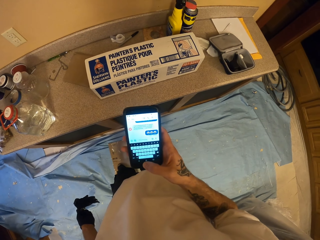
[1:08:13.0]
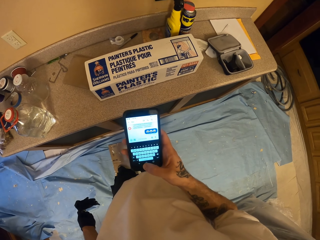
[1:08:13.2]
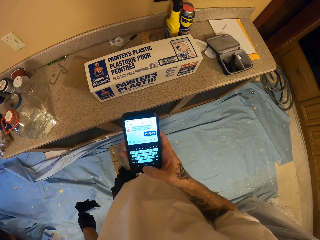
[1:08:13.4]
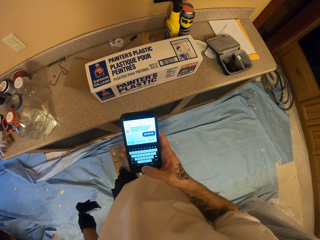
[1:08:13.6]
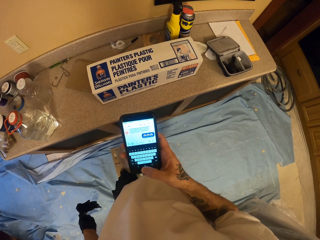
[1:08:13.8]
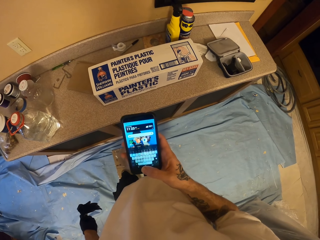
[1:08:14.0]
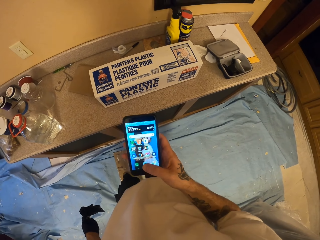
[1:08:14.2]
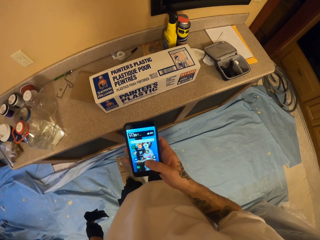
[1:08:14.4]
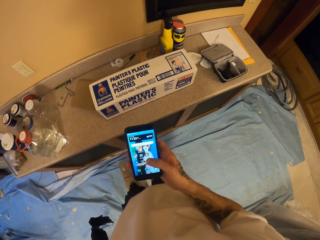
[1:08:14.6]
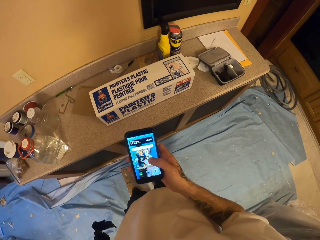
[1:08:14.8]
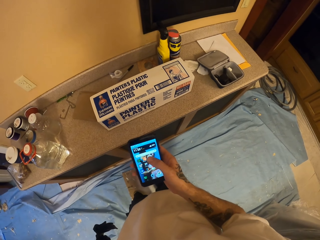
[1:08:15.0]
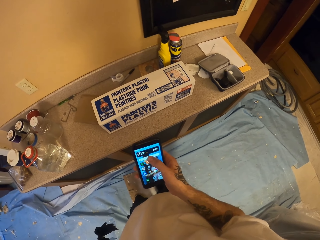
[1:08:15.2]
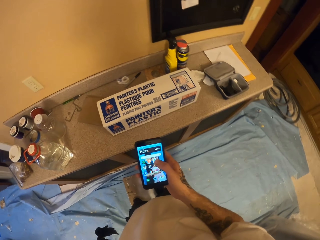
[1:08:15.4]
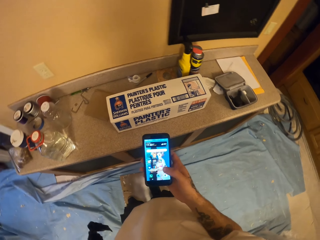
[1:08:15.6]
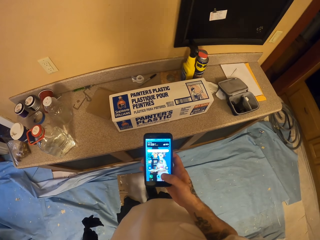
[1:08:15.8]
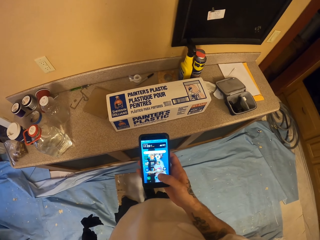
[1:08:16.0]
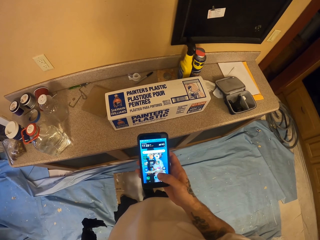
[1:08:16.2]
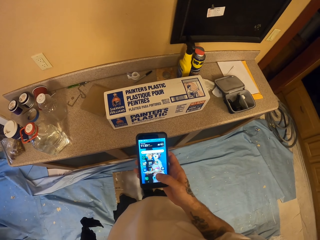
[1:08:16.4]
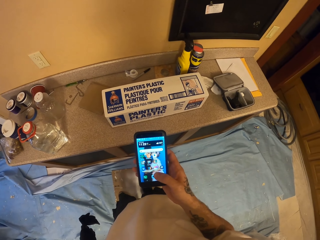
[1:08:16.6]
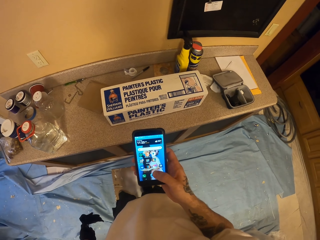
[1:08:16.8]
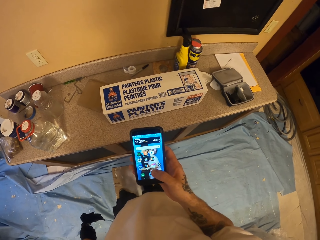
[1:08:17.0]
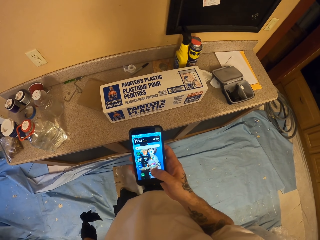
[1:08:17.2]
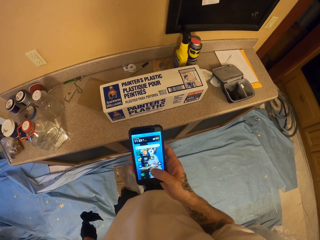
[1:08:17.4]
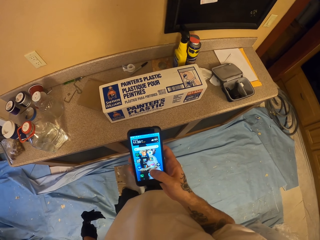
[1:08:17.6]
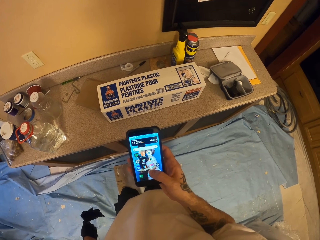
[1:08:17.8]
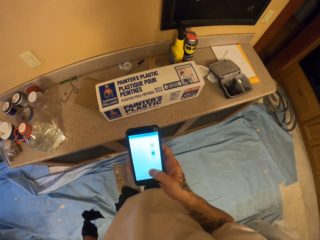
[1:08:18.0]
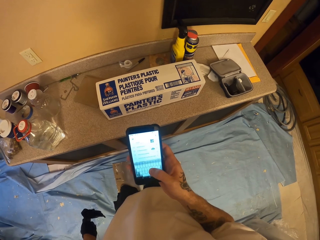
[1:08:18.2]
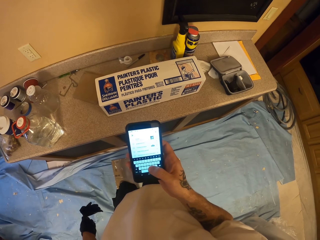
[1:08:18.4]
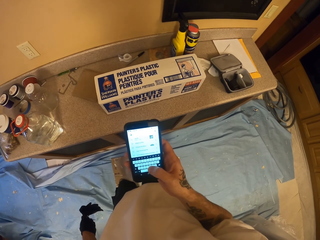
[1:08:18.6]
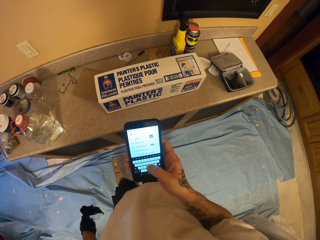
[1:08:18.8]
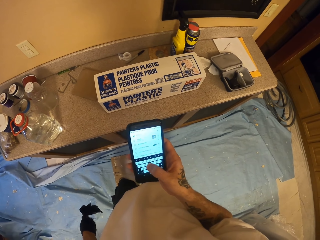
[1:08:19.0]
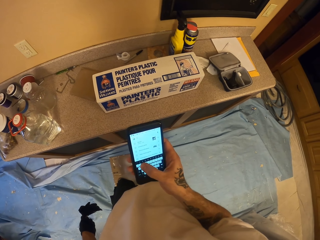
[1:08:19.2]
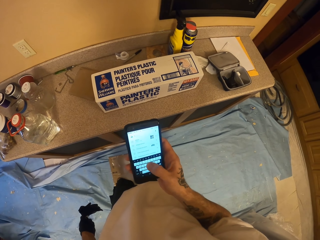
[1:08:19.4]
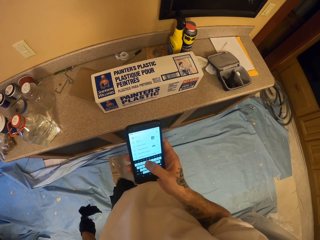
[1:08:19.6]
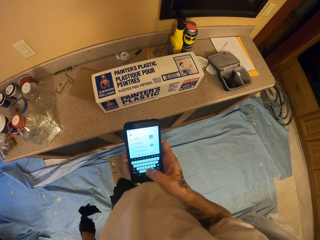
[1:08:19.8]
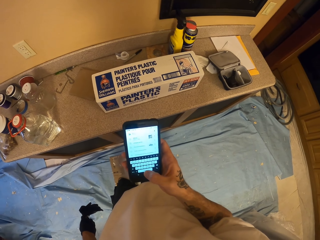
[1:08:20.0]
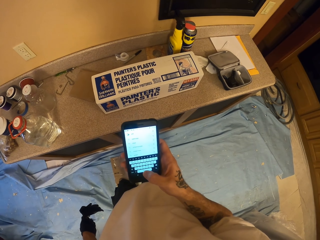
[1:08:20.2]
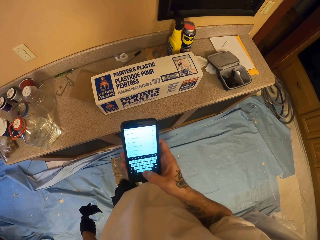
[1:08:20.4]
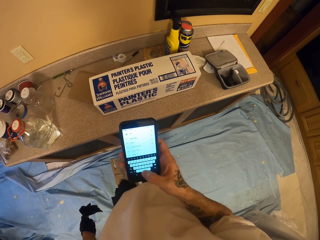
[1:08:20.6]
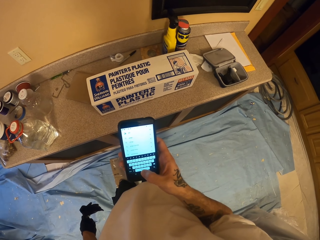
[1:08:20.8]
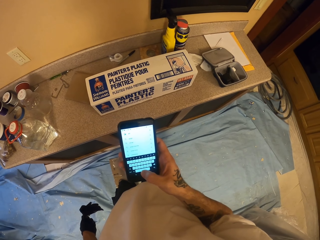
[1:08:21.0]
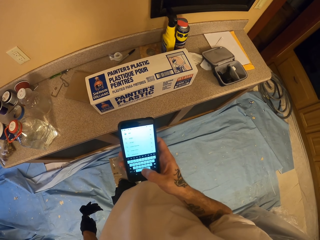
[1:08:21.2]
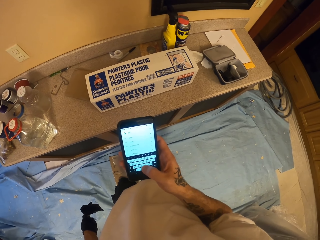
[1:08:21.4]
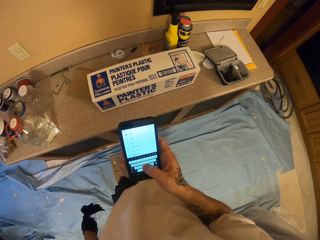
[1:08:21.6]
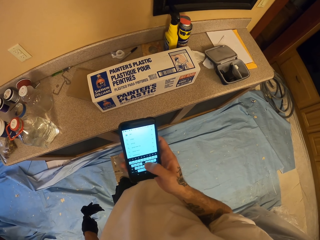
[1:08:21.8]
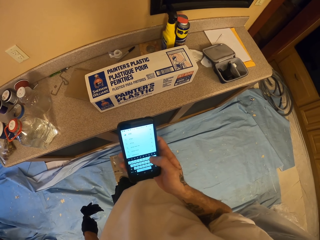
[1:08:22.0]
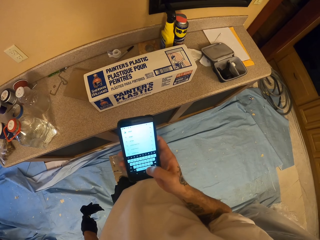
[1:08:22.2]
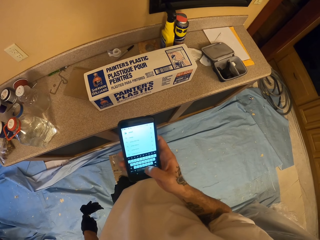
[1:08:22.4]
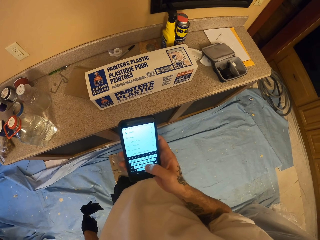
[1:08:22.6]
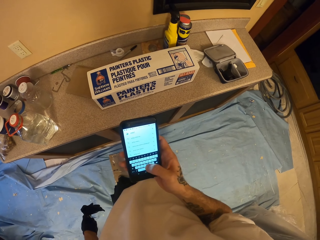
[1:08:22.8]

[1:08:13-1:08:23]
The camera wearer operates the phone. They stare at the phone and type on the phone.

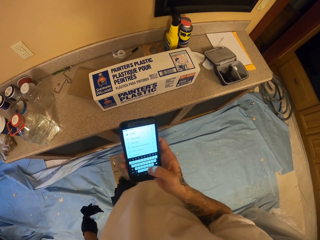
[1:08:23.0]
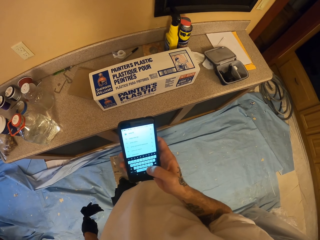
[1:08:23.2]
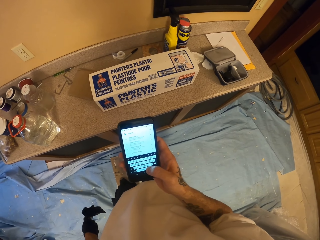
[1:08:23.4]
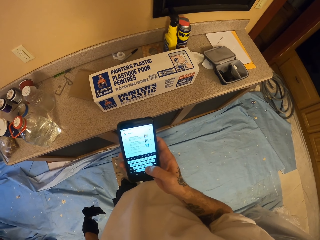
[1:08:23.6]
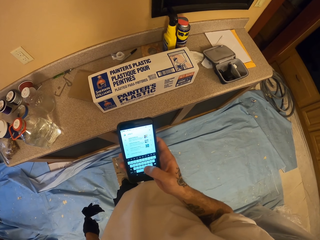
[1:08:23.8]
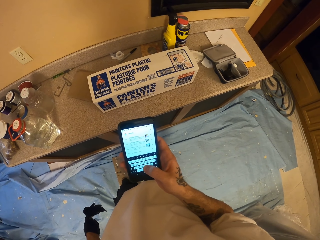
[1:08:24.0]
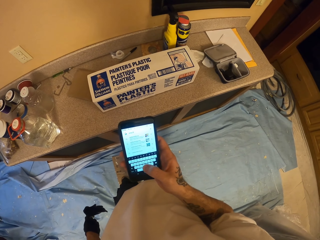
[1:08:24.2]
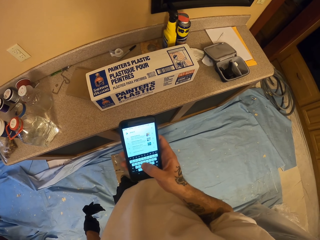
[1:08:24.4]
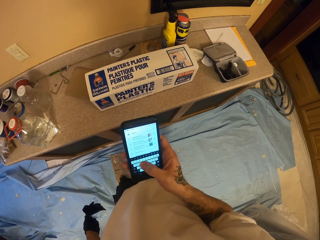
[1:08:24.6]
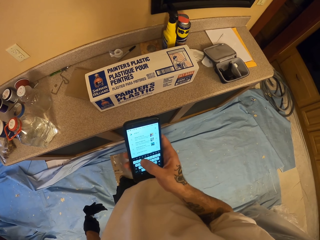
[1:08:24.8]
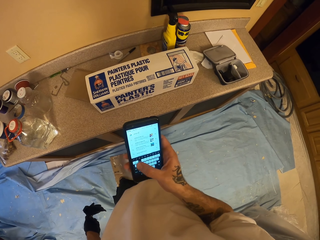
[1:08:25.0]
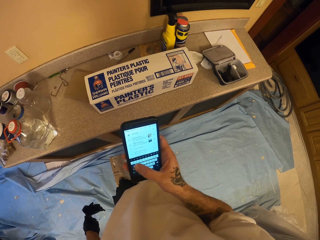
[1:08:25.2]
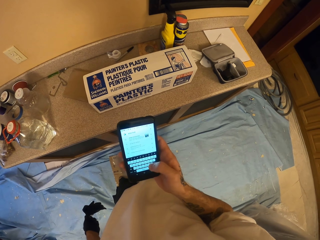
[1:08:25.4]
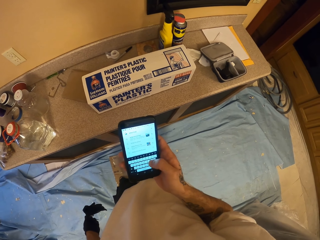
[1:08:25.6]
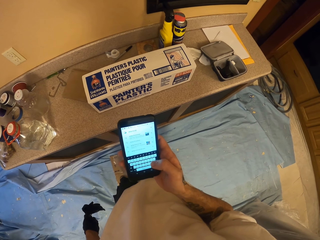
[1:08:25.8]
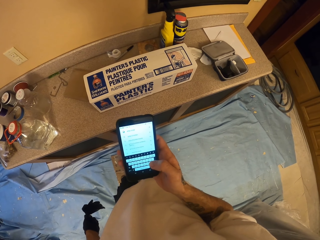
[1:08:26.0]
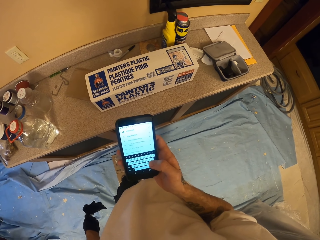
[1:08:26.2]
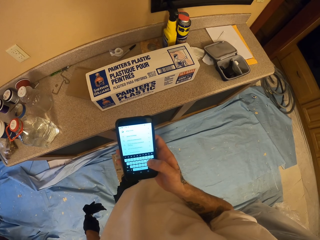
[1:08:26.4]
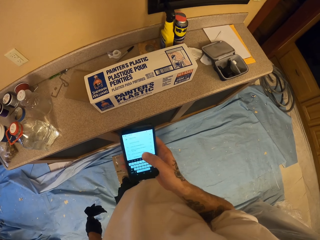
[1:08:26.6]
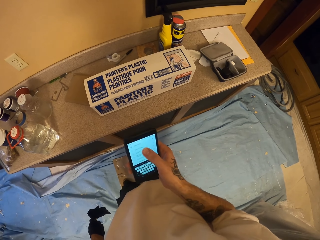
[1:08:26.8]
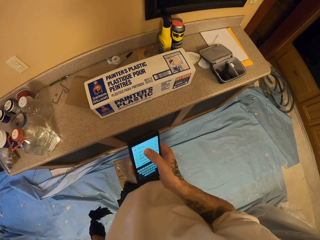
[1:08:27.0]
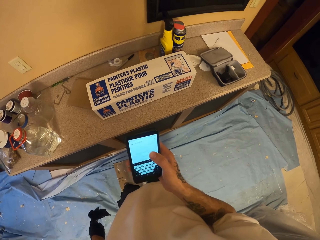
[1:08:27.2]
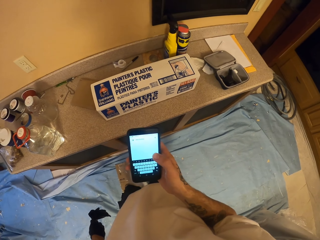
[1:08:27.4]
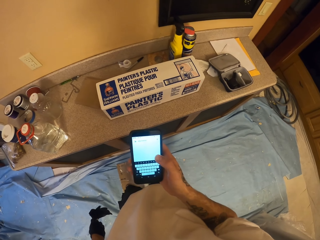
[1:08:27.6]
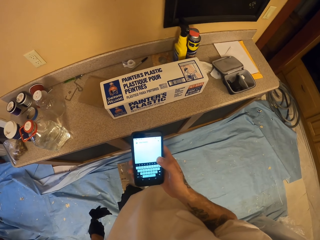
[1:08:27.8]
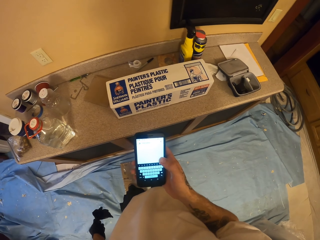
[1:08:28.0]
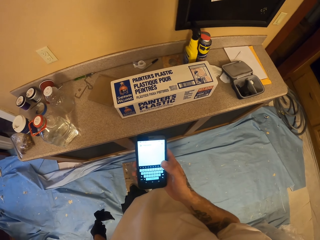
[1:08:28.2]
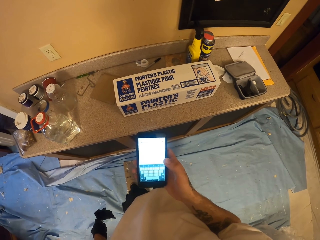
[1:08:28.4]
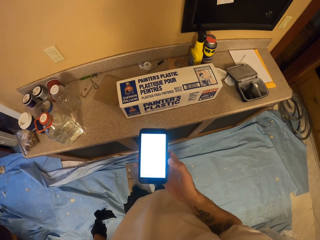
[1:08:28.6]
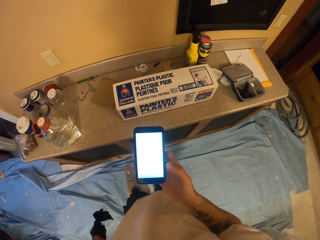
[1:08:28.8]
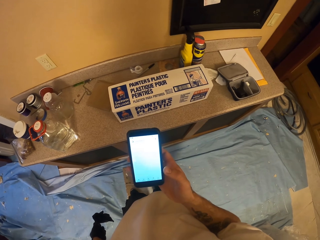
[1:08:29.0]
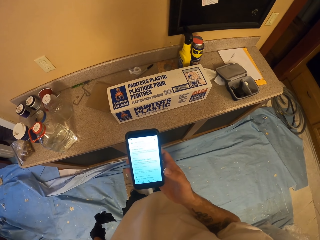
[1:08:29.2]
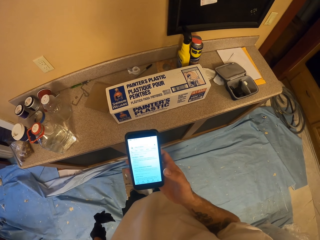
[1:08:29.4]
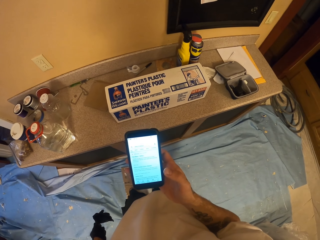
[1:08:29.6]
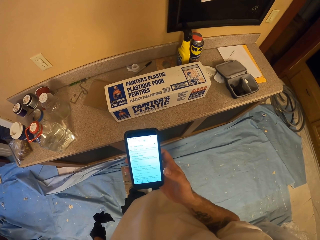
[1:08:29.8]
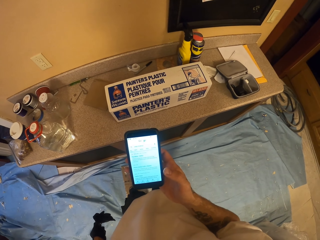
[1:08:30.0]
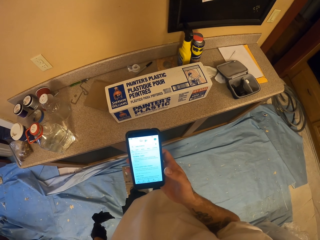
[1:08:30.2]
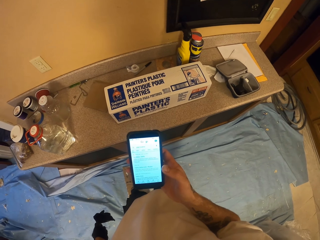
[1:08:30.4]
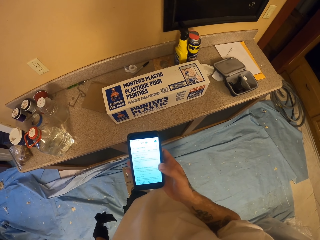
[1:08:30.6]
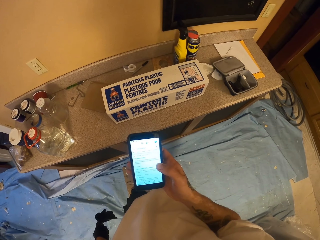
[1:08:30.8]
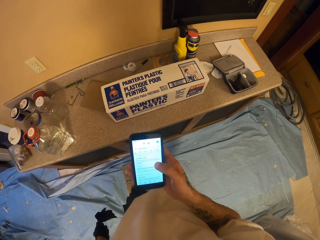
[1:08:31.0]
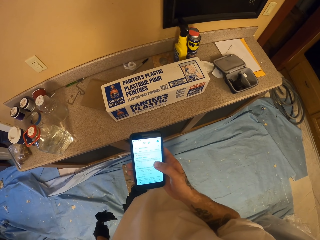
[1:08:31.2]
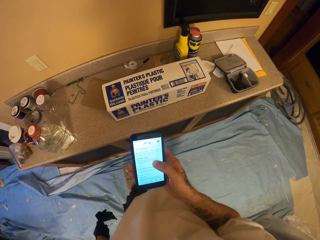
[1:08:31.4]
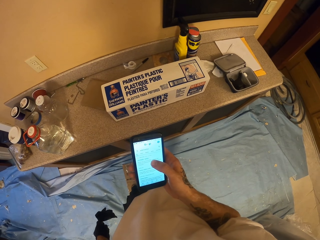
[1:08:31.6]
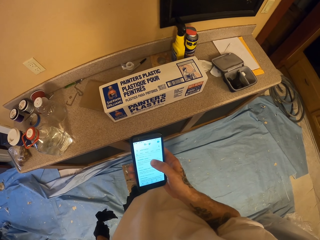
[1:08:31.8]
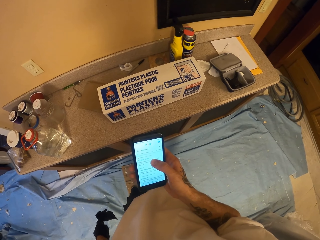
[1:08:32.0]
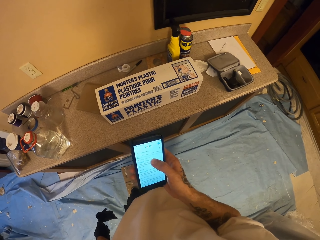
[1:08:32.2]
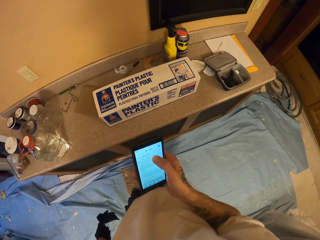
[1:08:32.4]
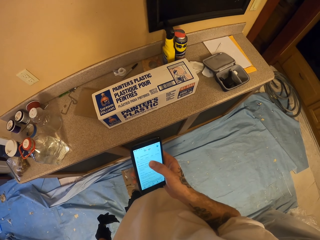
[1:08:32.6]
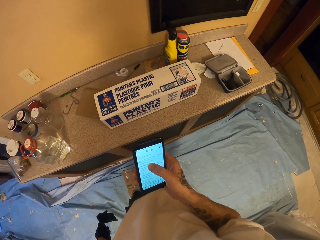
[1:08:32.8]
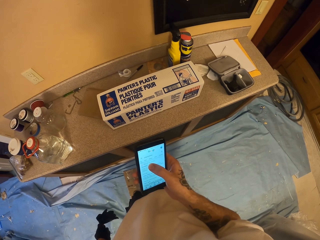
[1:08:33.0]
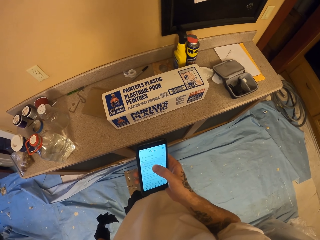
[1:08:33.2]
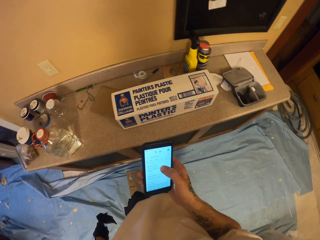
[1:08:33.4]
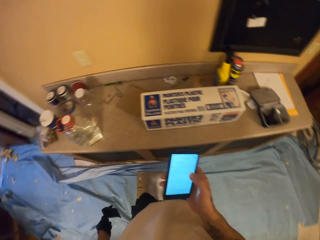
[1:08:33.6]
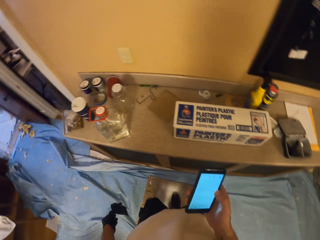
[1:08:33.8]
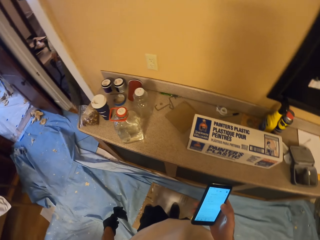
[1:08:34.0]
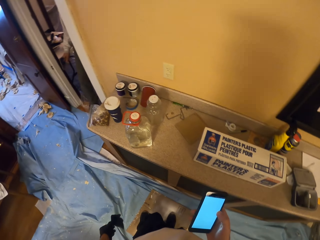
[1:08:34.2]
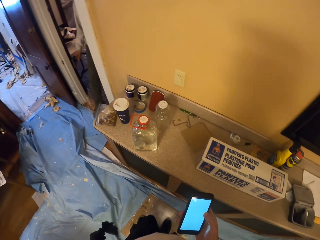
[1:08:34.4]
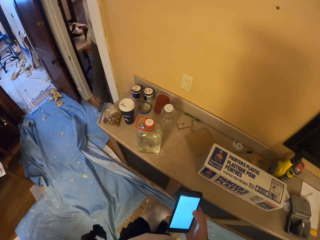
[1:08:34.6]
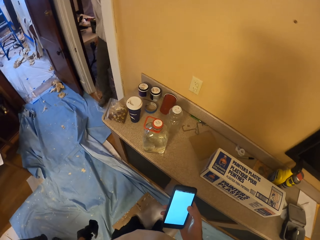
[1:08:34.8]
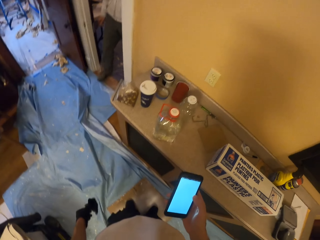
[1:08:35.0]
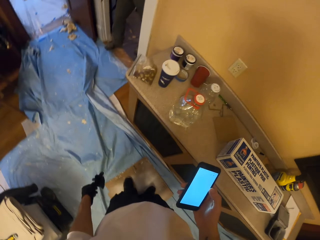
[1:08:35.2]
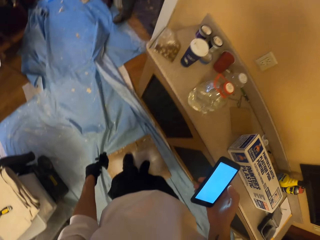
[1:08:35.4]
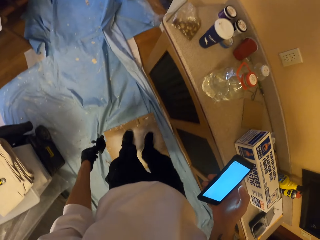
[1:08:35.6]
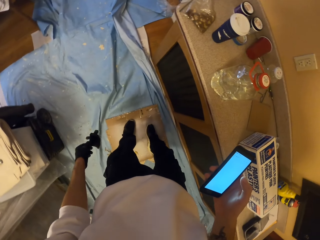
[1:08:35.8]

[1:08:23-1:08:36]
The camera wearer types on the phone. They operate the phone. They stare at the phone. They operate the phone again. They look around.
